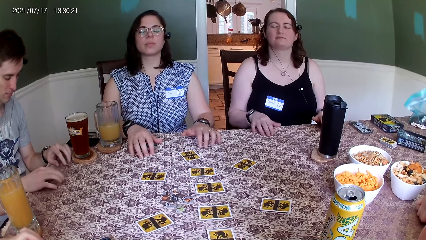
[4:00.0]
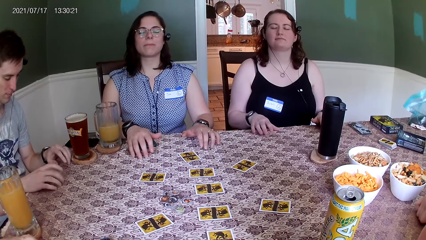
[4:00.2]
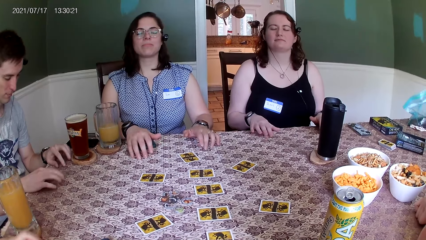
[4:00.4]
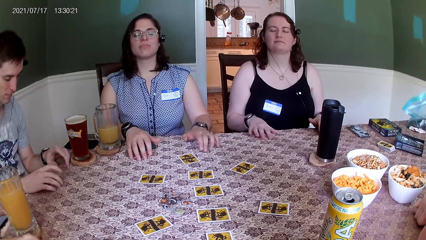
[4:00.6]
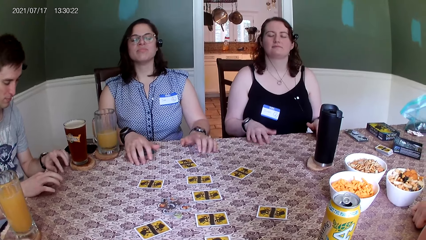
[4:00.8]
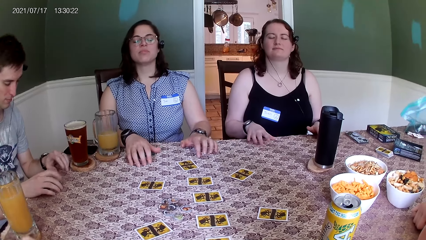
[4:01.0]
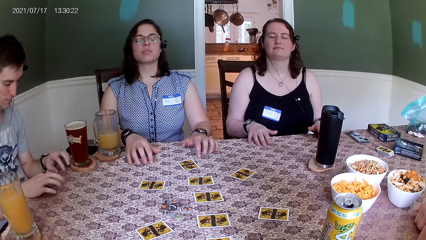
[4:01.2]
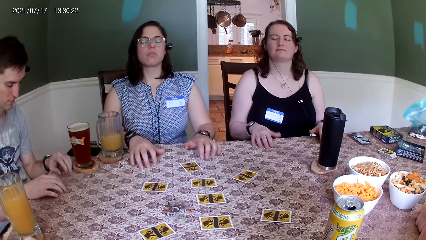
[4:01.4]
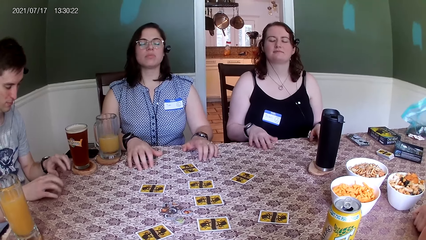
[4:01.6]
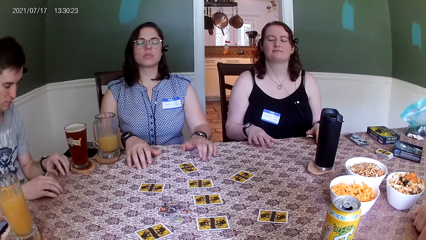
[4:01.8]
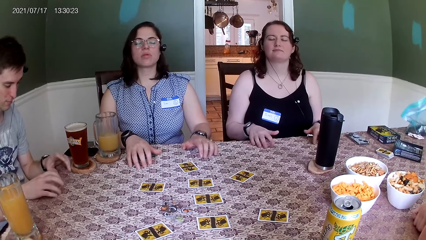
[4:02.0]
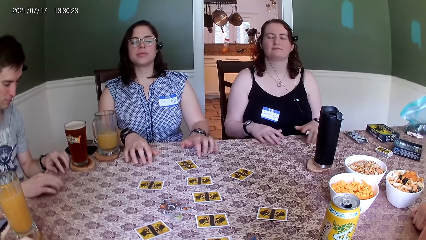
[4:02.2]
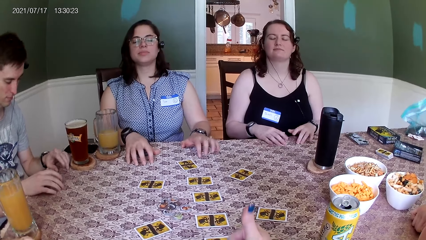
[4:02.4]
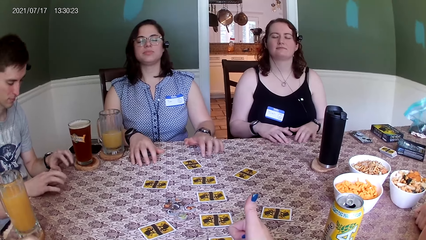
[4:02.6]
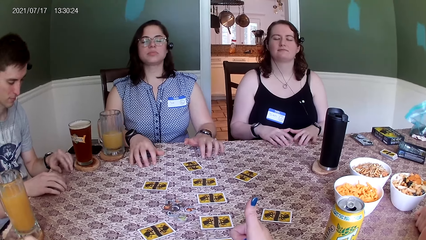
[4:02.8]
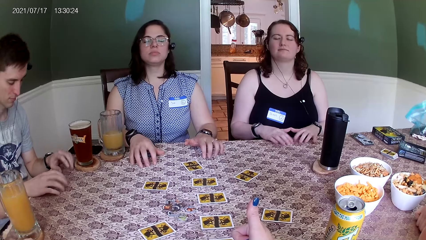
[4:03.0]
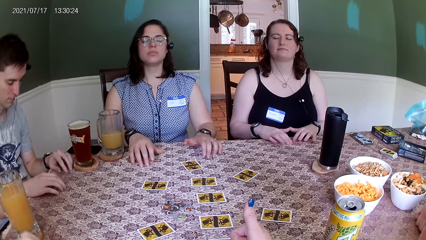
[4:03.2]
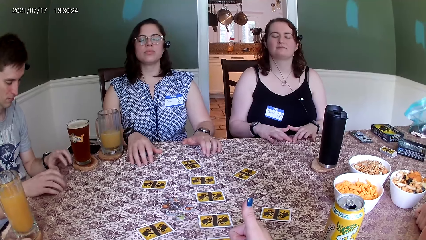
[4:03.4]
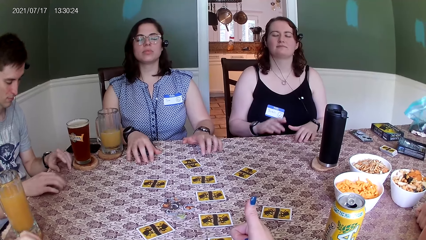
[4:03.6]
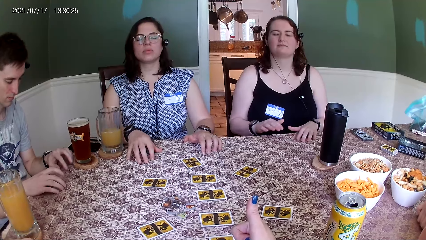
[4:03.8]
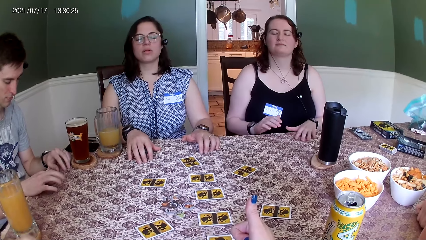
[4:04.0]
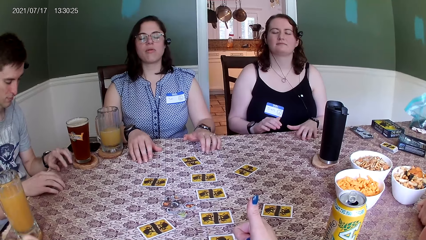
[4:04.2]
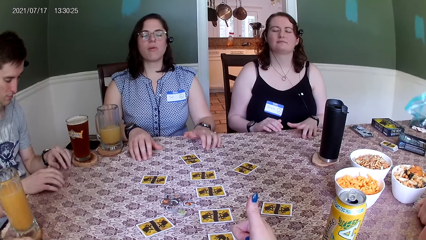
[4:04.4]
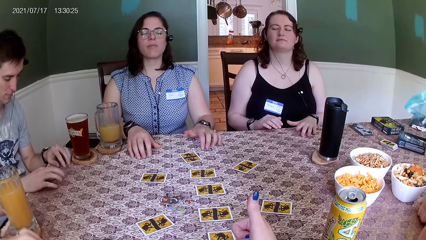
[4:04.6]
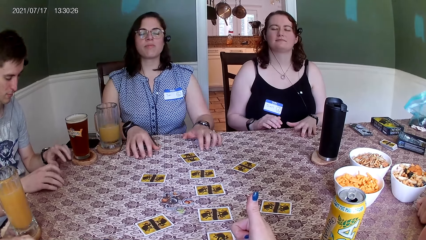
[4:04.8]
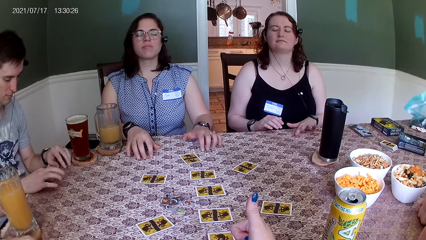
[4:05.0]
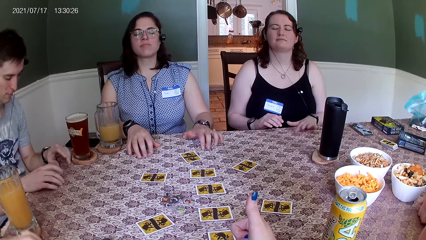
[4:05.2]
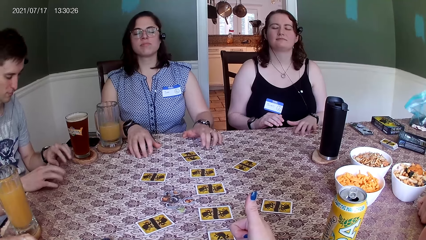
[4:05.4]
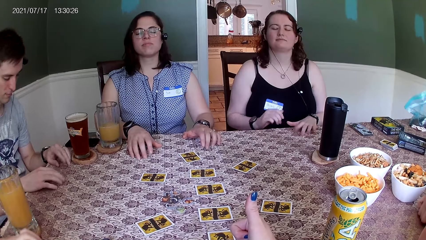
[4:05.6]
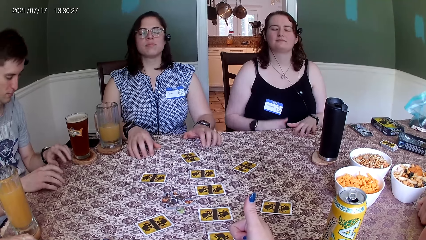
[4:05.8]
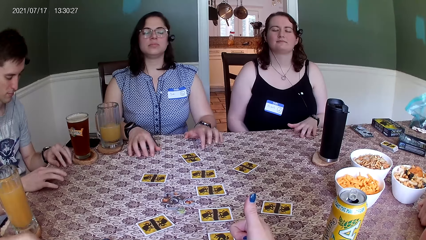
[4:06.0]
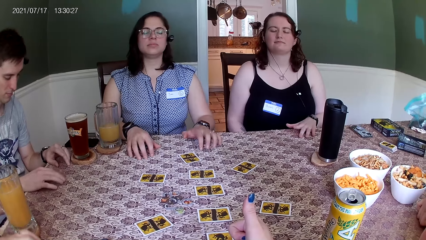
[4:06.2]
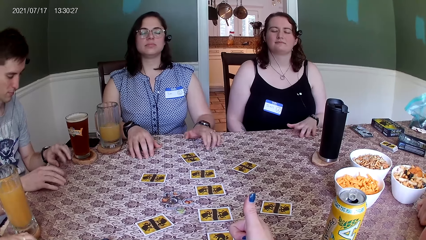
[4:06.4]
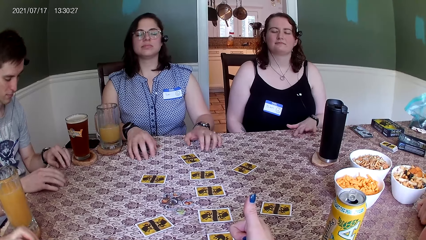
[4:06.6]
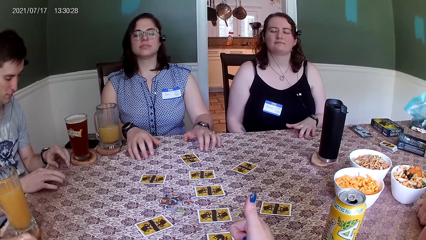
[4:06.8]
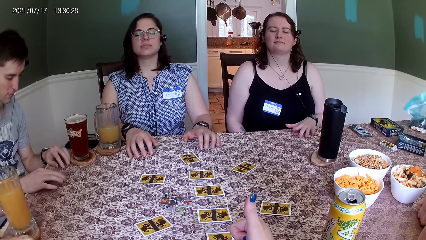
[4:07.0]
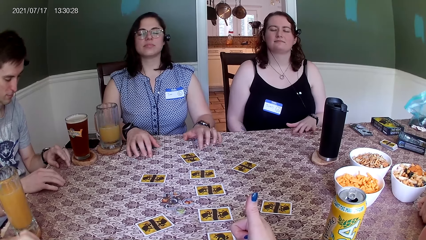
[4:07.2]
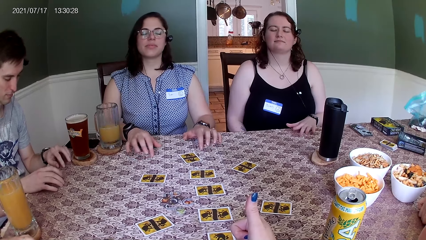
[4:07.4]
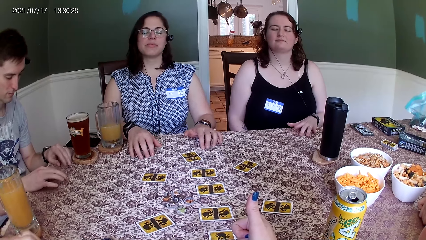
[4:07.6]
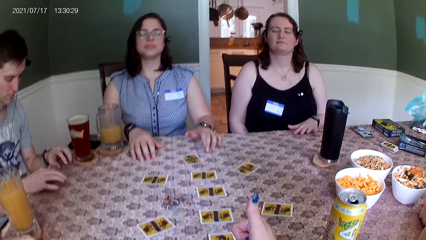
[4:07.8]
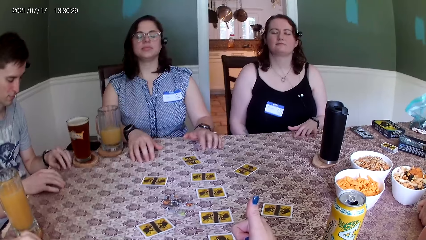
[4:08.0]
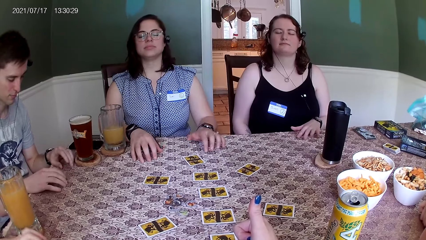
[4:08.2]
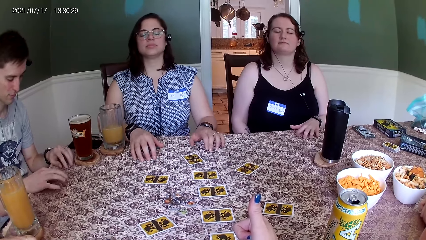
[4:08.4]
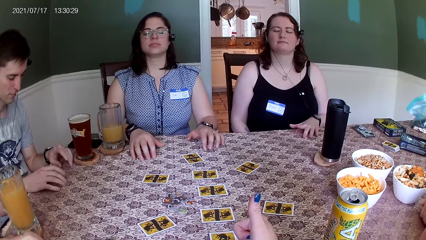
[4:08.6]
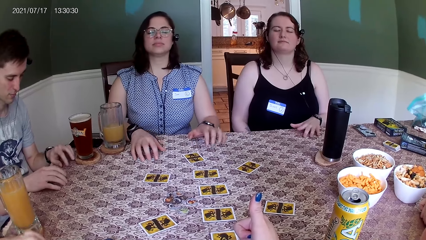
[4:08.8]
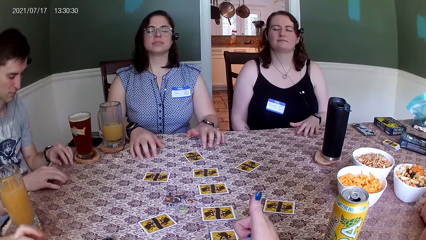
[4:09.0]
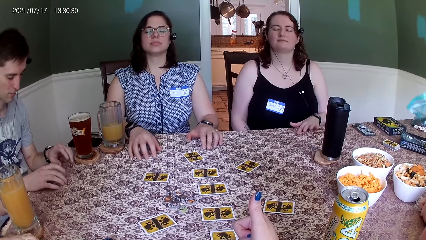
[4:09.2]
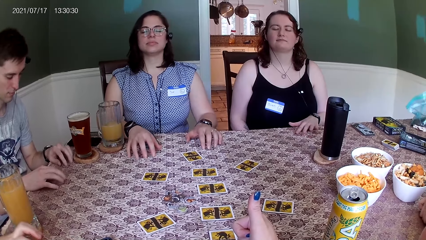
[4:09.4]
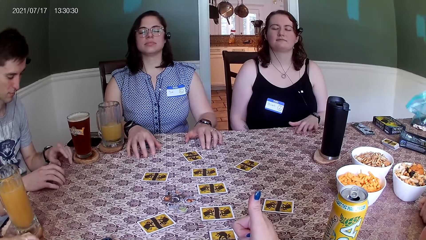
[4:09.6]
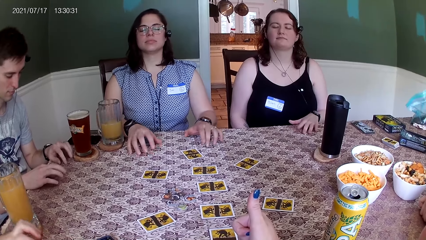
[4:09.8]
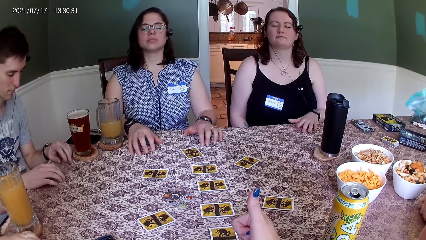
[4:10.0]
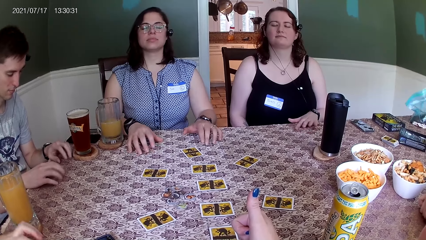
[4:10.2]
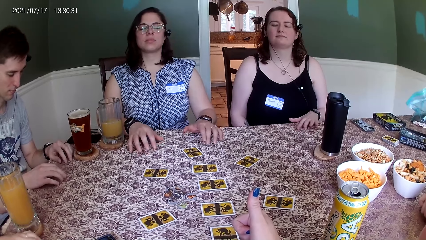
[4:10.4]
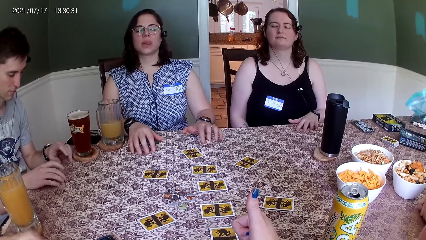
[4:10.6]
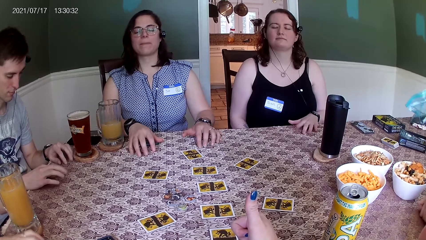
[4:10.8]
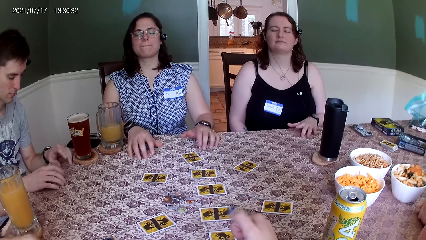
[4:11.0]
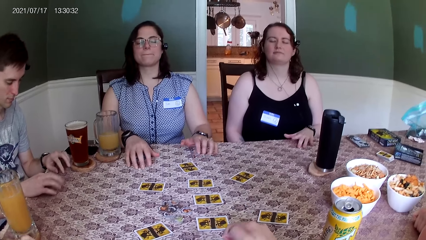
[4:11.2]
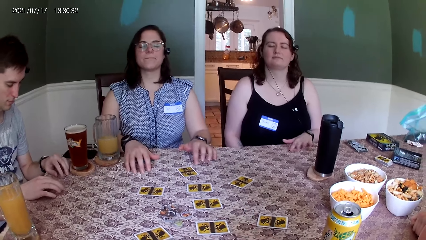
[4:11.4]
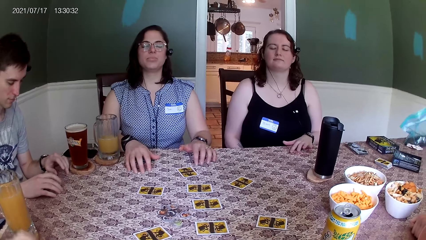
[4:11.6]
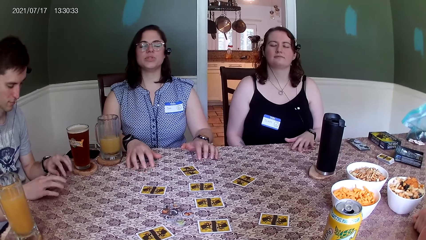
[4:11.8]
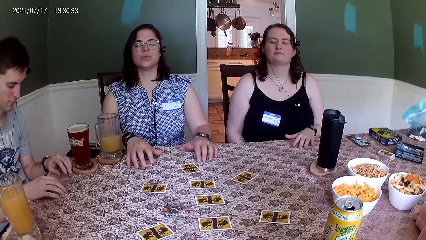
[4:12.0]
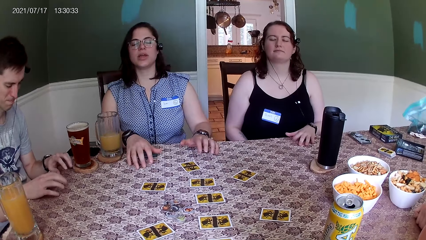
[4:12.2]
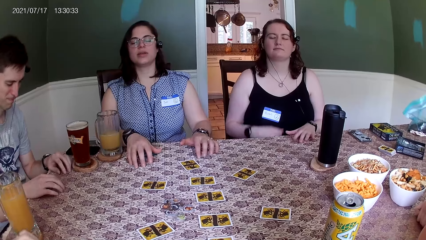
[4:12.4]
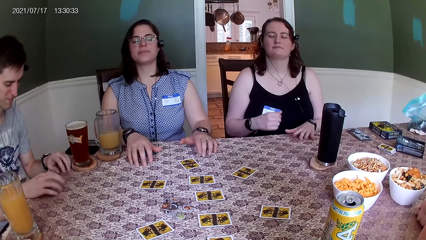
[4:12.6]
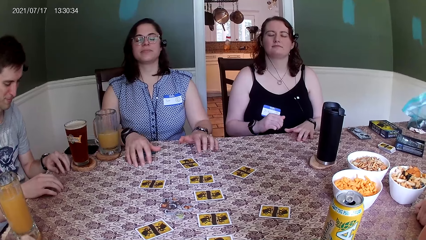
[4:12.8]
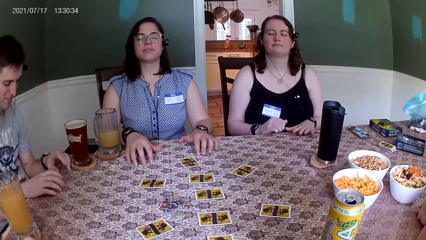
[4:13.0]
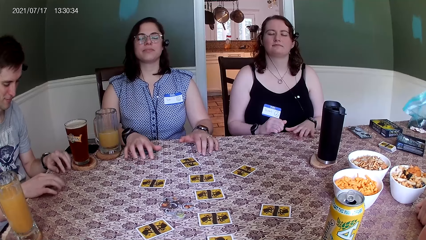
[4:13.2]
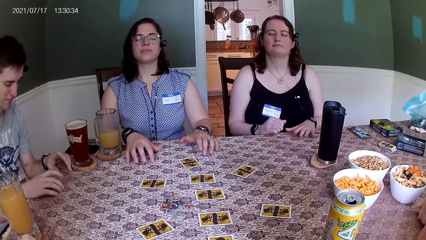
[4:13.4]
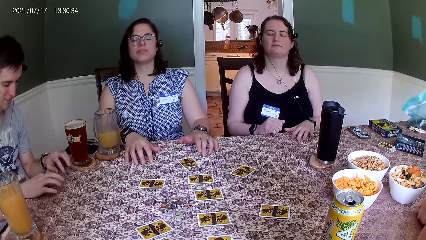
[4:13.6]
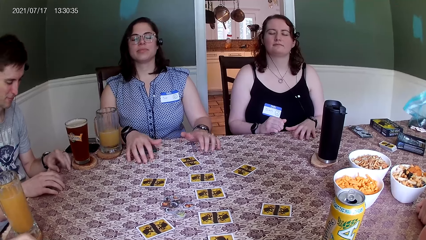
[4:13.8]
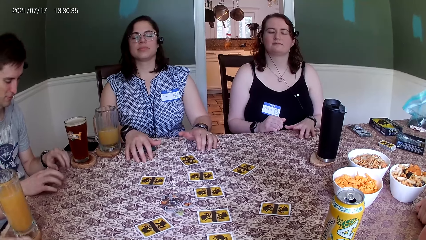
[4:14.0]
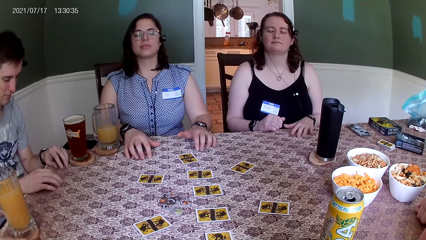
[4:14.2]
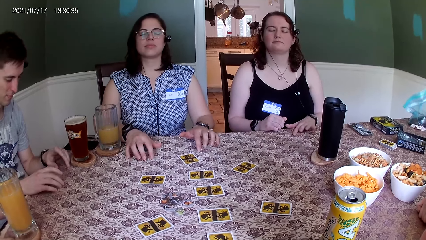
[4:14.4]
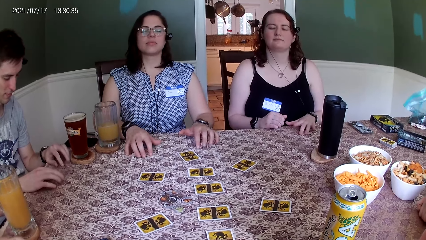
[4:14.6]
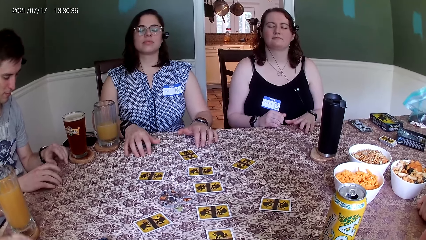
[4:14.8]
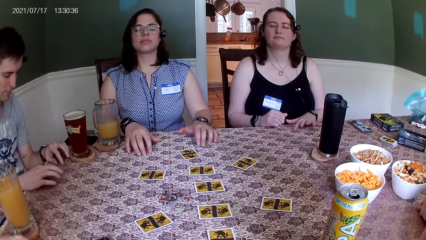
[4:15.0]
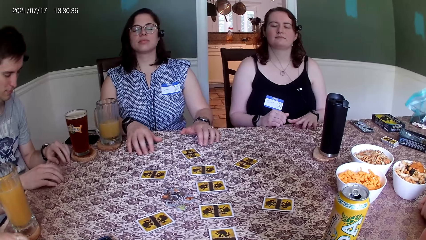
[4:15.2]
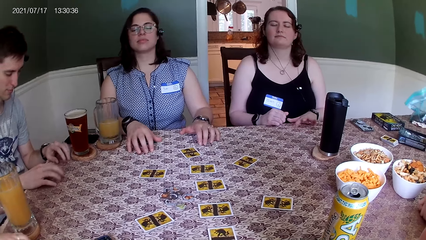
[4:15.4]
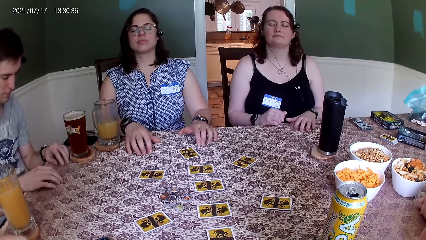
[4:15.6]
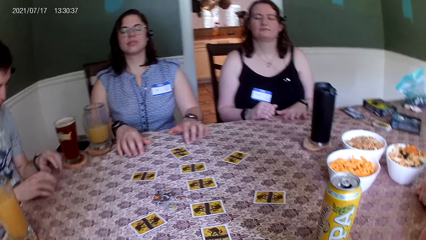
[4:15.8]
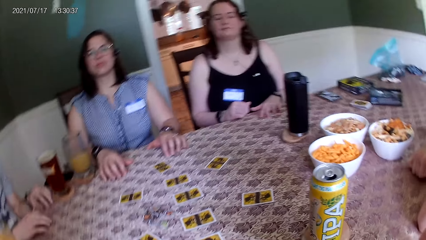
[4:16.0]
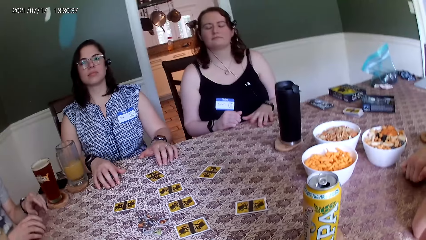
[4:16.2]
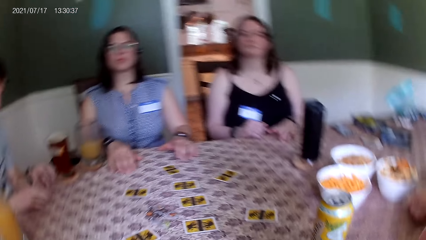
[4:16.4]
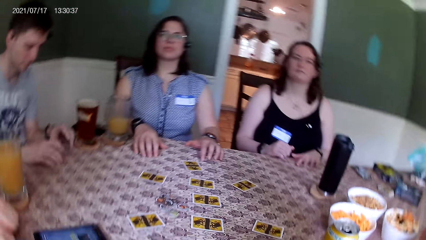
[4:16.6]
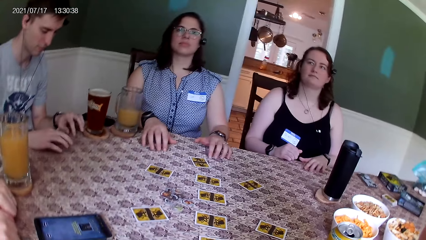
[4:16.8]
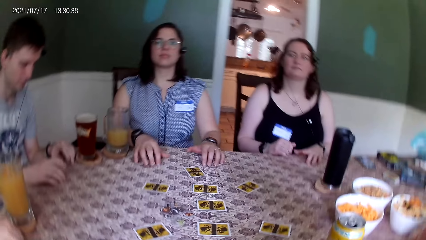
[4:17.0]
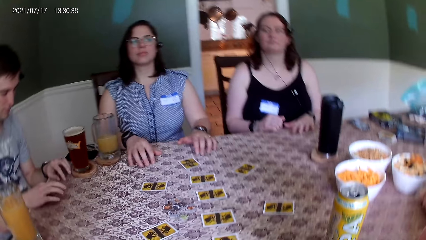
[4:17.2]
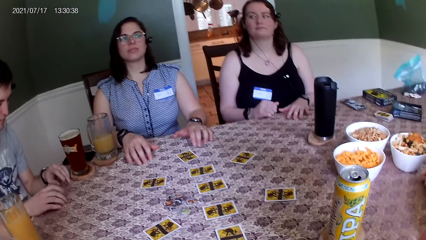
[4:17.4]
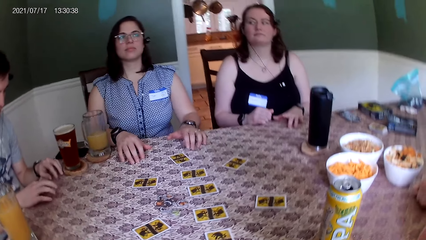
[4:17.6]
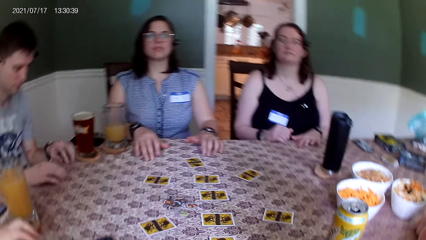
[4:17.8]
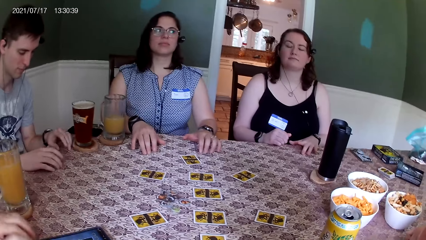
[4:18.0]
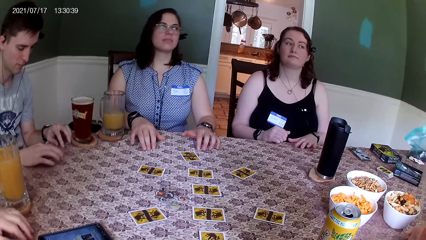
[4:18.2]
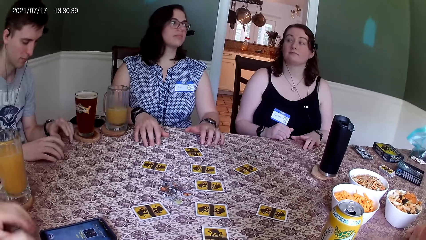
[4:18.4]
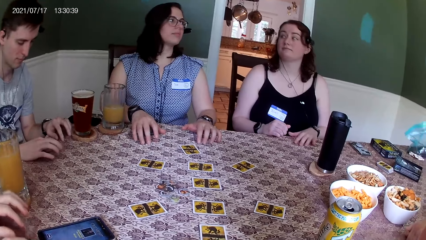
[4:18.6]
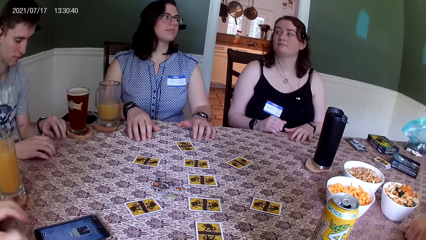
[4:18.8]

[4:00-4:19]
The camera wearer sticks out her right thumb. She puts her right thumb away.
